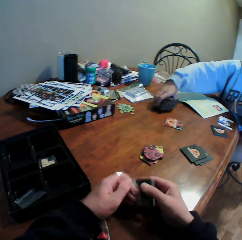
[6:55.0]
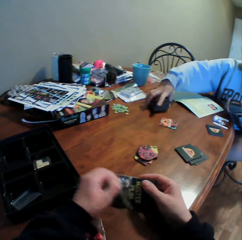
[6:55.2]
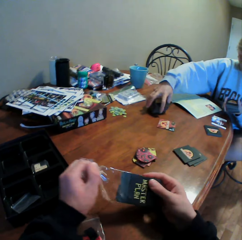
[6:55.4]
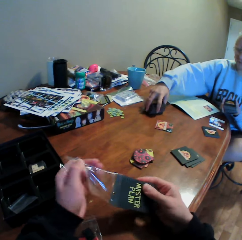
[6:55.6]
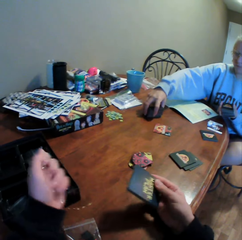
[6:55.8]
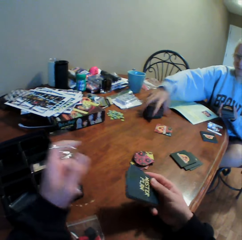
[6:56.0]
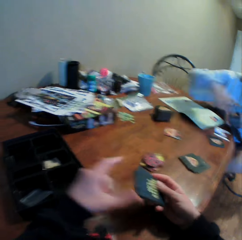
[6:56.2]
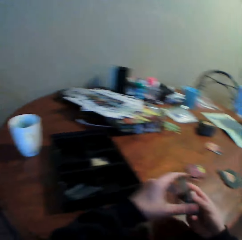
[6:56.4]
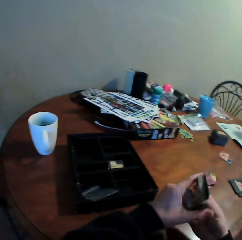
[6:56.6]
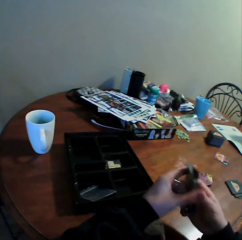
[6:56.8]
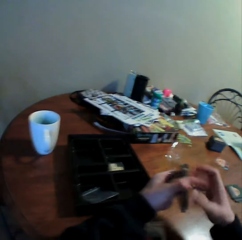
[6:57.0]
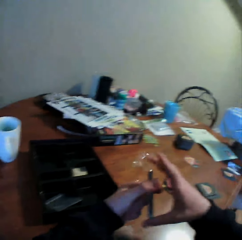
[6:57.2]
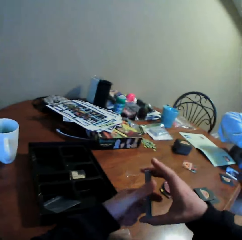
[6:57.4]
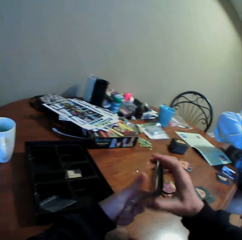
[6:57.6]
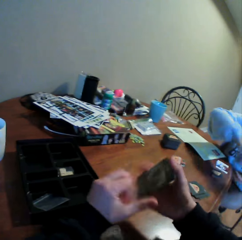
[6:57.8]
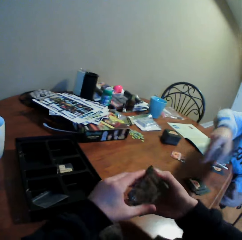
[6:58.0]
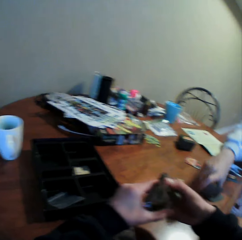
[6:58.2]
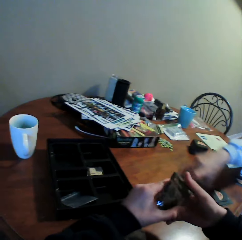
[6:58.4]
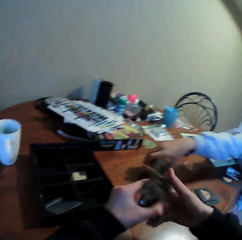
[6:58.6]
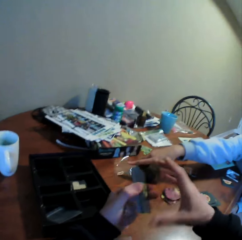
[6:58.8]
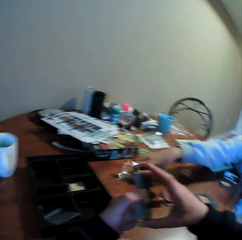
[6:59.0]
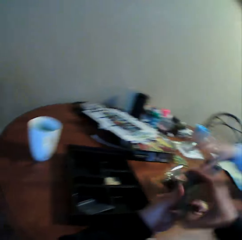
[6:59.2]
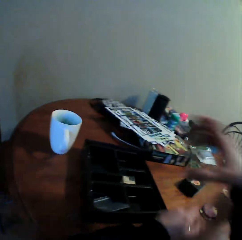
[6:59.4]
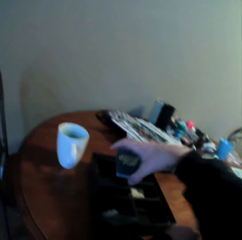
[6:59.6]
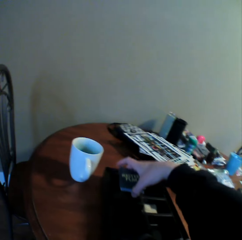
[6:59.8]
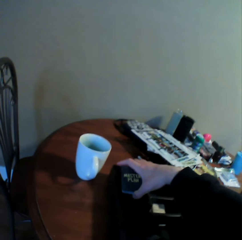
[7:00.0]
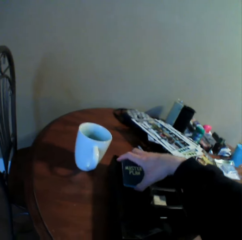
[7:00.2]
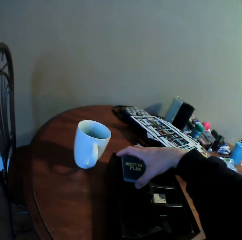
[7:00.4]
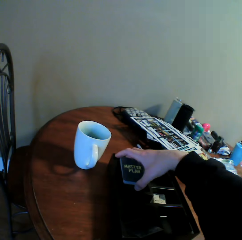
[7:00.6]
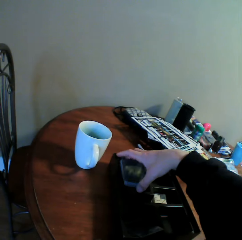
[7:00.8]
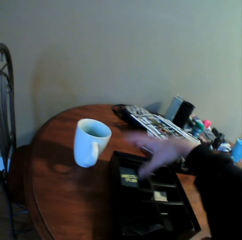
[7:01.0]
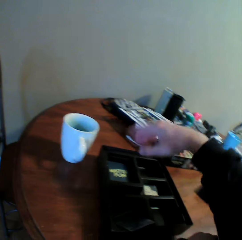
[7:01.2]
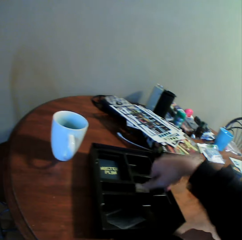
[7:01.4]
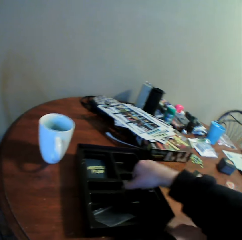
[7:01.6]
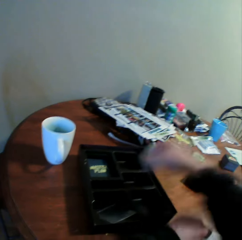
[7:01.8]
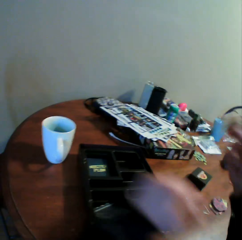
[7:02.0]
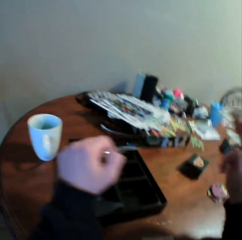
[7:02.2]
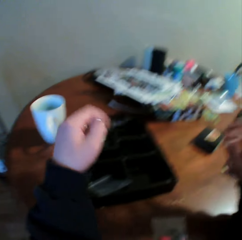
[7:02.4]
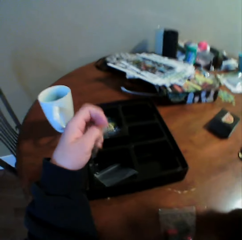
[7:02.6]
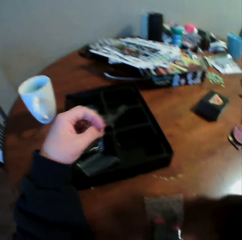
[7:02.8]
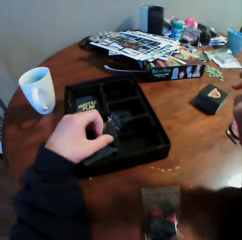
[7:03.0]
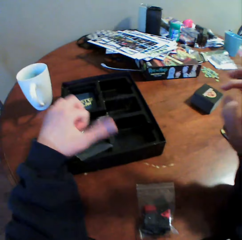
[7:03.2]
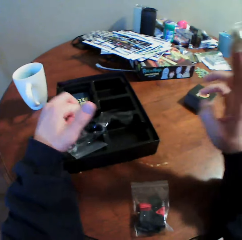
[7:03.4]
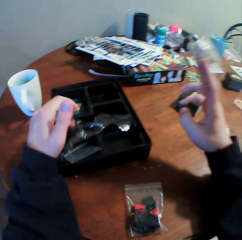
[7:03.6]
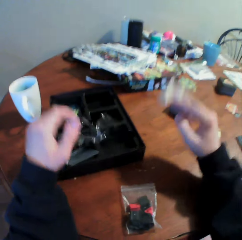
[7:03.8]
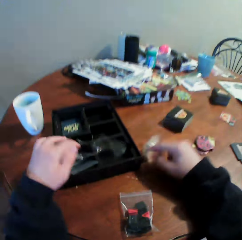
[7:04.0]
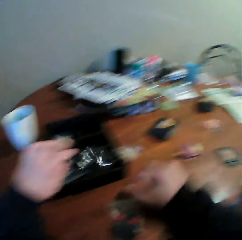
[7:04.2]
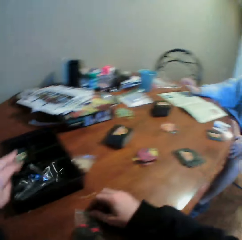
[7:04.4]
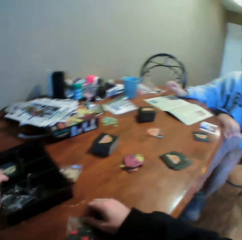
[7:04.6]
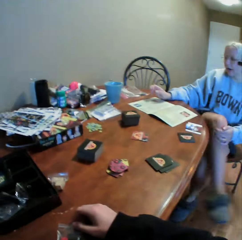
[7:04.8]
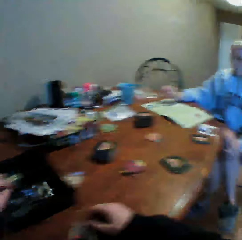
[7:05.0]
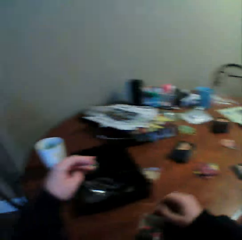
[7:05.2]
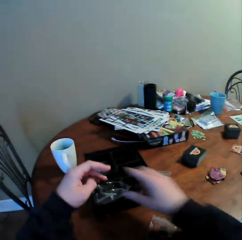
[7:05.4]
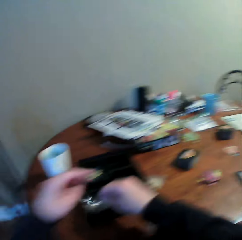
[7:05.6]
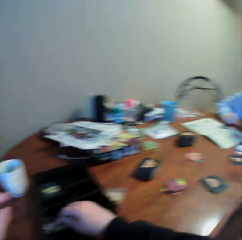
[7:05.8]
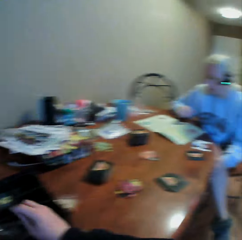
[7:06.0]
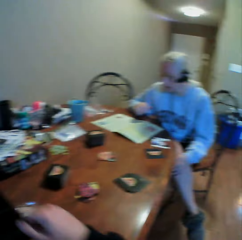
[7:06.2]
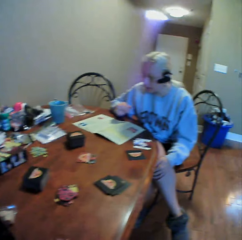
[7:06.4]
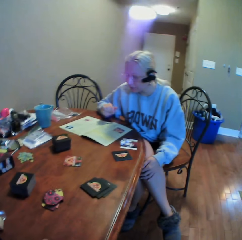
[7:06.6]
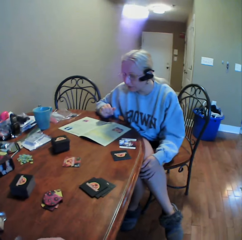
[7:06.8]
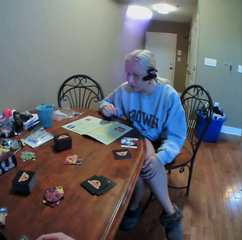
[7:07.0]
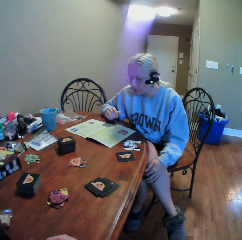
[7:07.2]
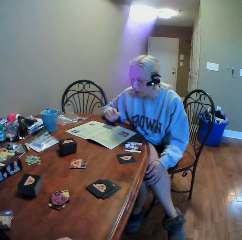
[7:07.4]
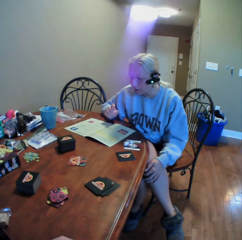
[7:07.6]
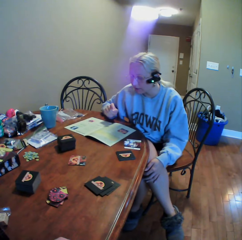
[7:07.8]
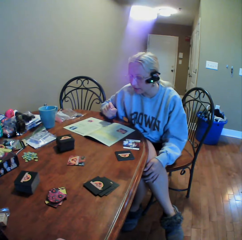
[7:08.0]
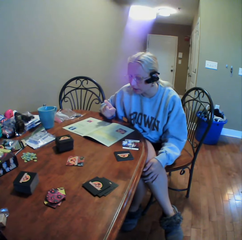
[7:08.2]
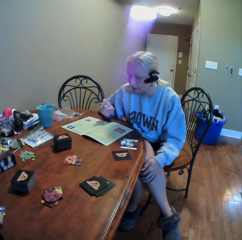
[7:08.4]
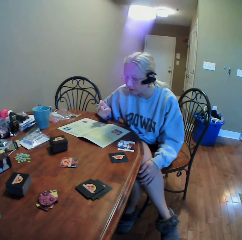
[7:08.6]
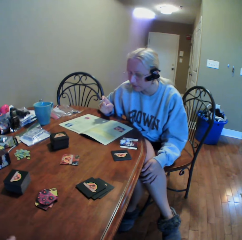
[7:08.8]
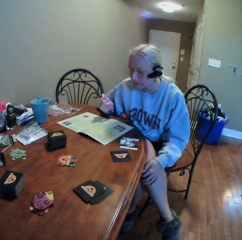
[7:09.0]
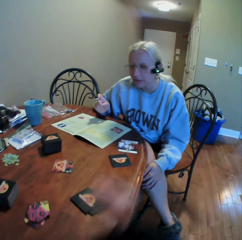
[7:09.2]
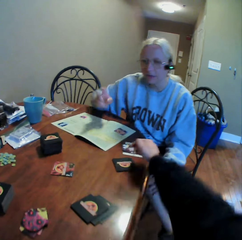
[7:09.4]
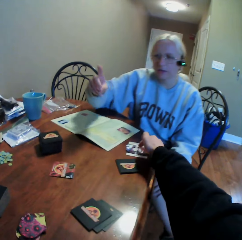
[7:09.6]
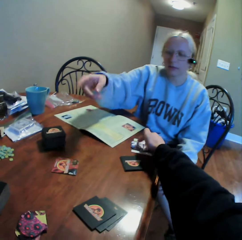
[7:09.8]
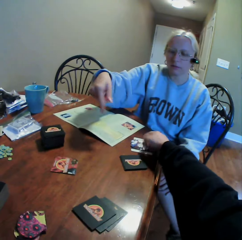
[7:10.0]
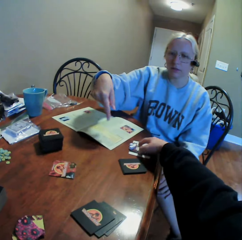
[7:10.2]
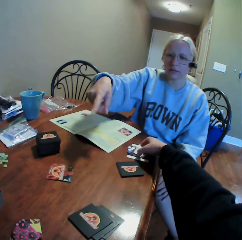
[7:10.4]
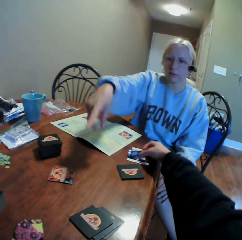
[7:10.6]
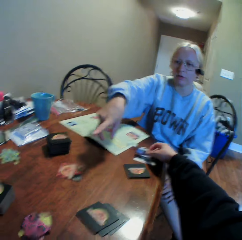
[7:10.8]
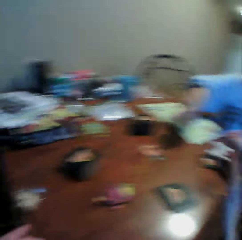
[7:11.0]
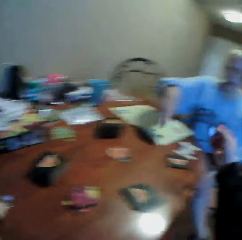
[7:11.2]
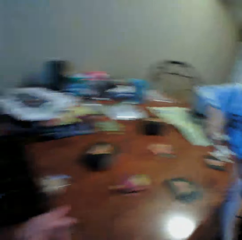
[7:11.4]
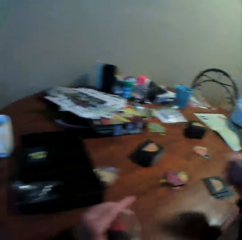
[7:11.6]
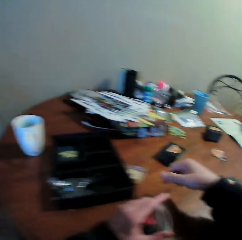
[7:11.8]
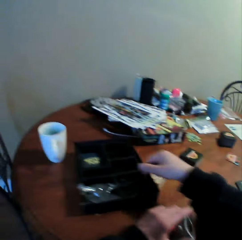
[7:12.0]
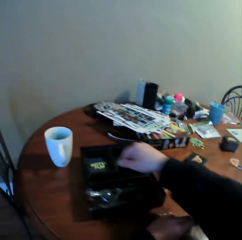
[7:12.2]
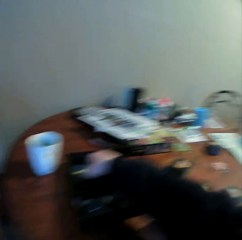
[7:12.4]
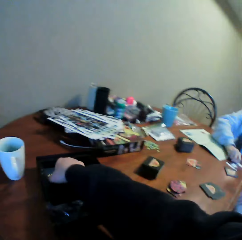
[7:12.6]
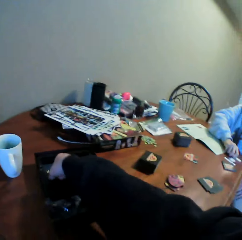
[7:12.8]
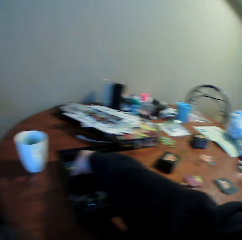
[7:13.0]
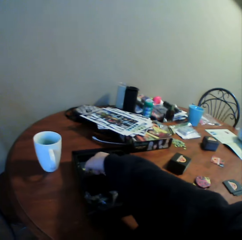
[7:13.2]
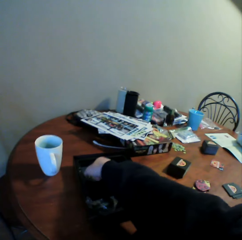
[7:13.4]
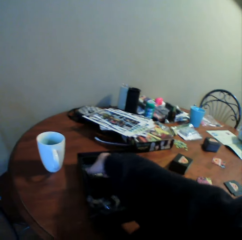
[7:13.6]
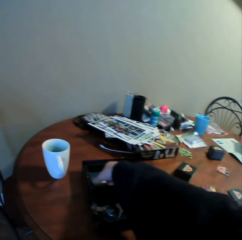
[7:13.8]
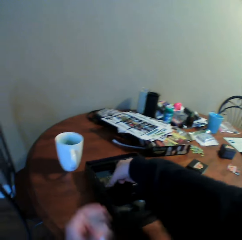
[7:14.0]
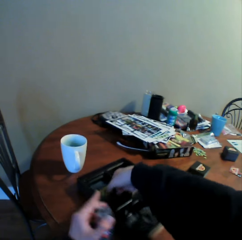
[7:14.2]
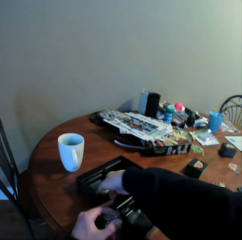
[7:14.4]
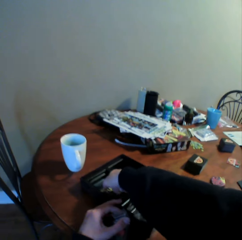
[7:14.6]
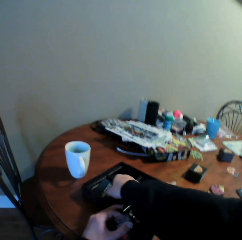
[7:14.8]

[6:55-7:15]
The camera wearer puts the cards in the tray. They pick up the cards. They pick up the cards stand from the tray. They drop the nylon paper on the tray. They drop the cards stand on the table. They touch the nylon paper on the tray. They look around the house. They stare at a person. The person stares at the manual book. The person points with her finger. The camera wearer touches the cards on the table. They look around the table. They pick up the cards from the tray.

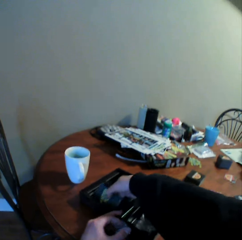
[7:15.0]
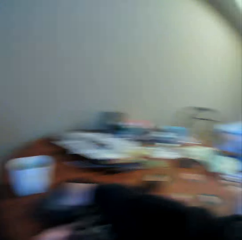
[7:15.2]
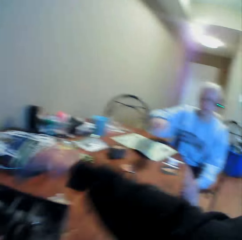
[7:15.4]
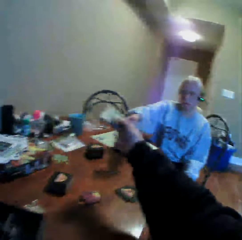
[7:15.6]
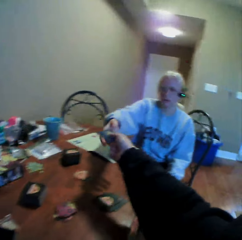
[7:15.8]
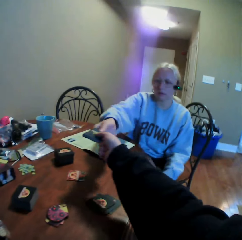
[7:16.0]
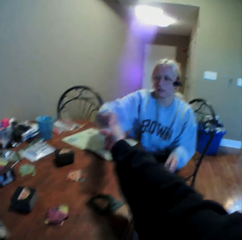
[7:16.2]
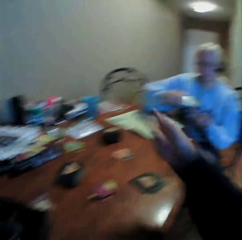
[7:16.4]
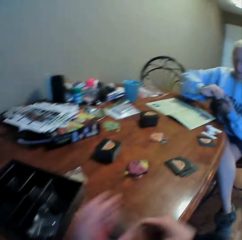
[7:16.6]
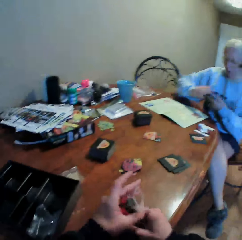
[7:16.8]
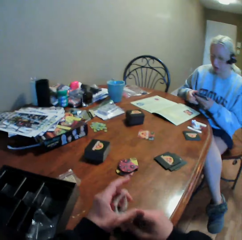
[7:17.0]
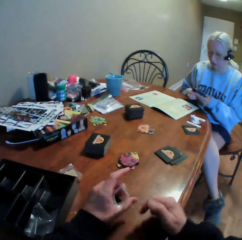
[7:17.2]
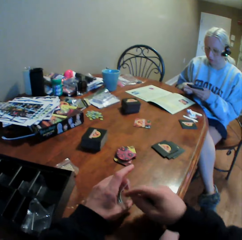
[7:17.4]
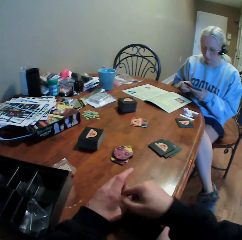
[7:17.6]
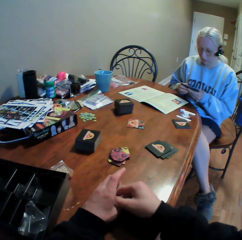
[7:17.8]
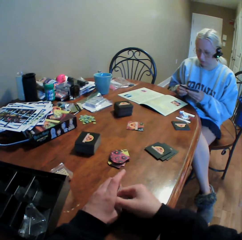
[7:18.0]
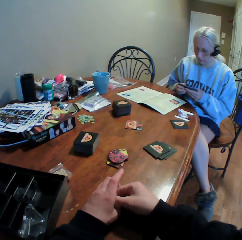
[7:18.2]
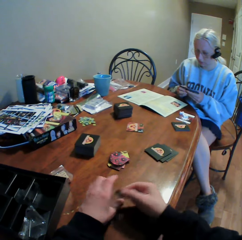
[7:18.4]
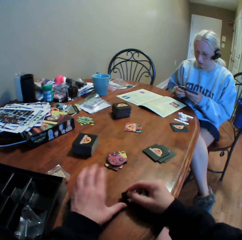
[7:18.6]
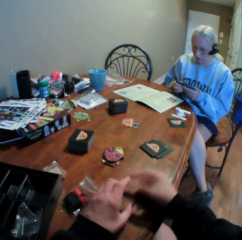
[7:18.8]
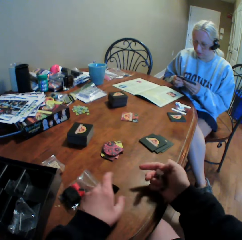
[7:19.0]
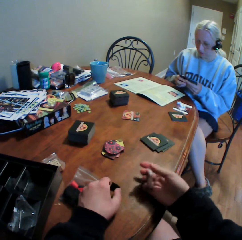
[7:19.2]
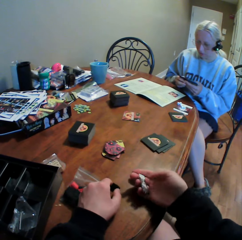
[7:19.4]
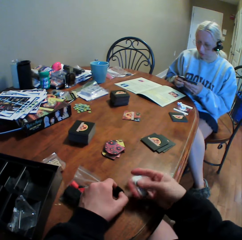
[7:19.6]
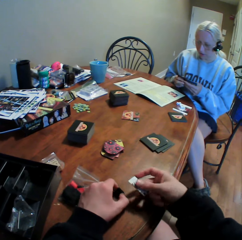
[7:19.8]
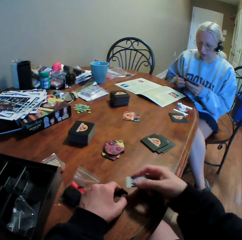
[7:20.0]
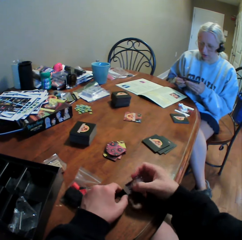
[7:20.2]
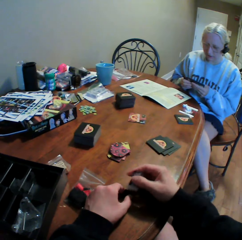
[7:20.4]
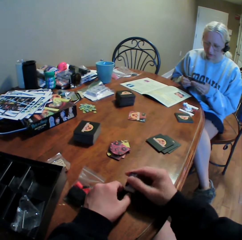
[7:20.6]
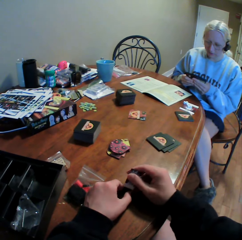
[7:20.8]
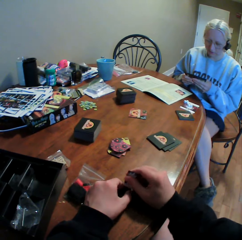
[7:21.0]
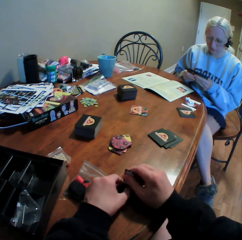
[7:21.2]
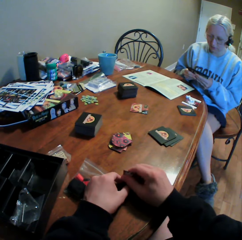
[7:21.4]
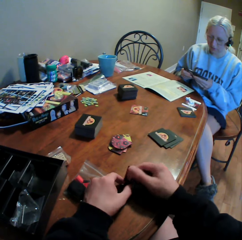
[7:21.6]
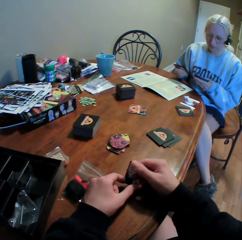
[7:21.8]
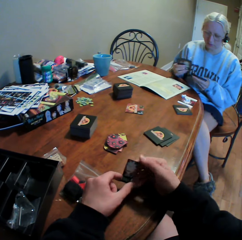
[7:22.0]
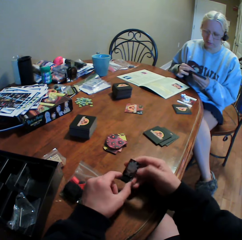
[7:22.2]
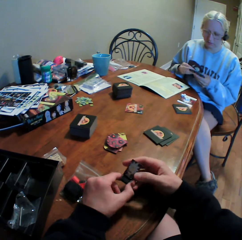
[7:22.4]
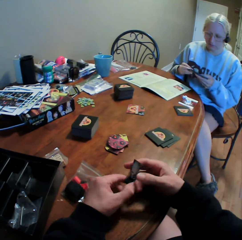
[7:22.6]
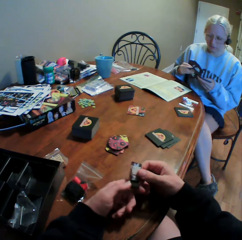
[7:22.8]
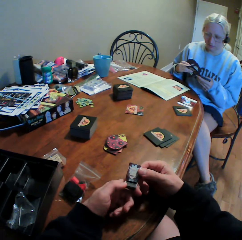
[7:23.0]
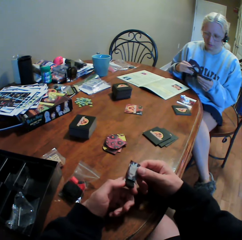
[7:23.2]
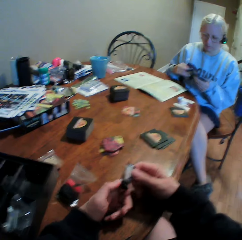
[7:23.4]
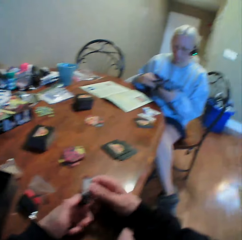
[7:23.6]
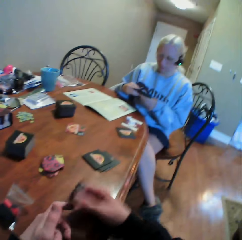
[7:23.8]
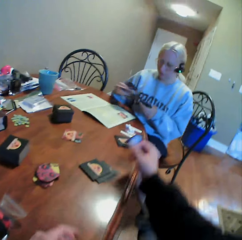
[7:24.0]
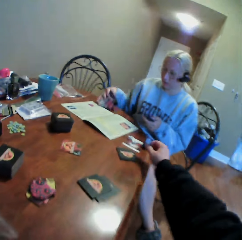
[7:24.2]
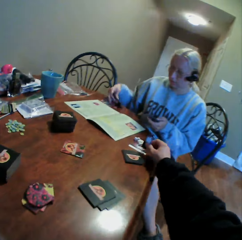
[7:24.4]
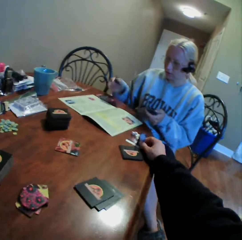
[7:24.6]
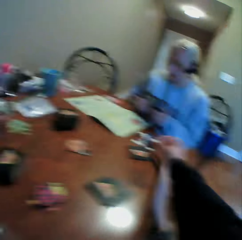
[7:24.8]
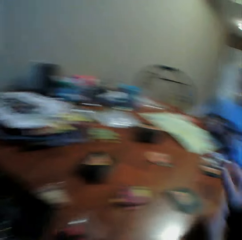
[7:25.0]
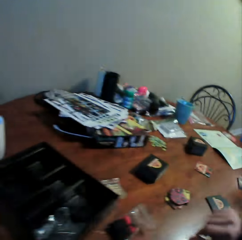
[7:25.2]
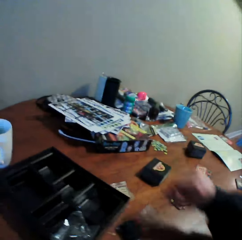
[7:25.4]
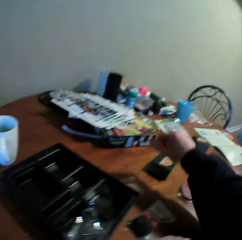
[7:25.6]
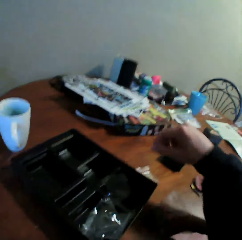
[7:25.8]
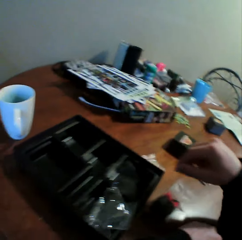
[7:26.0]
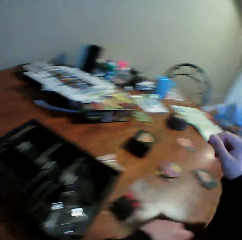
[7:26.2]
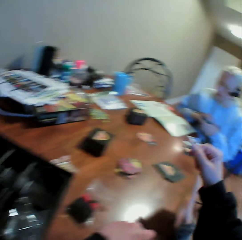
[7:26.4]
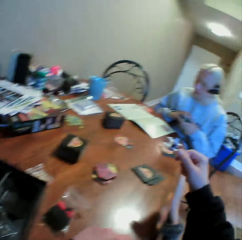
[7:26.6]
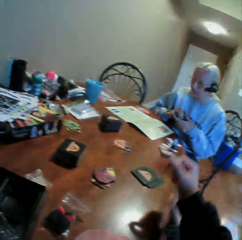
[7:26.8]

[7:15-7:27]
The camera wearer hands over the cards to a person. They remove the card stand from the sachet. They fix the card in the card stand. They put the card on the table. They look around the table.
